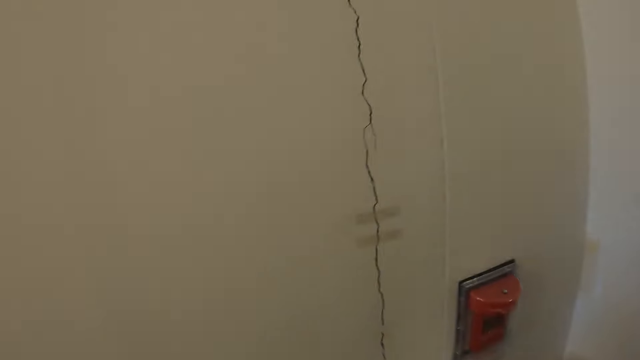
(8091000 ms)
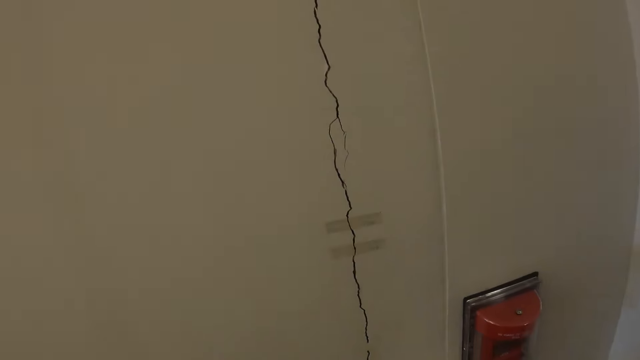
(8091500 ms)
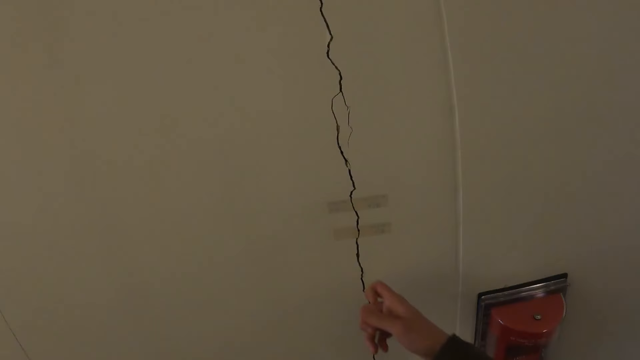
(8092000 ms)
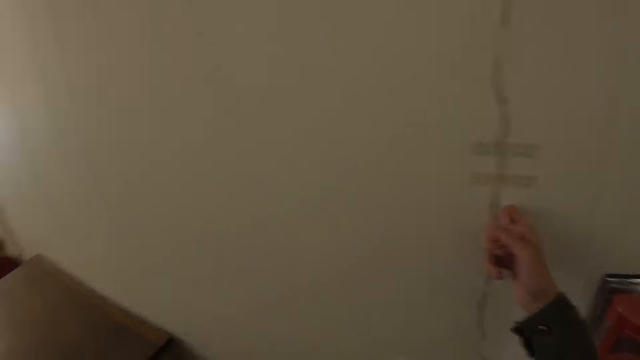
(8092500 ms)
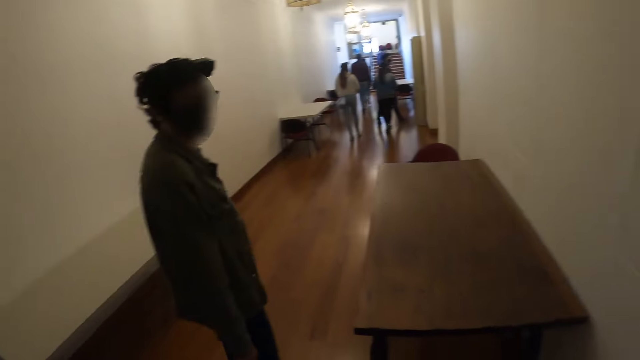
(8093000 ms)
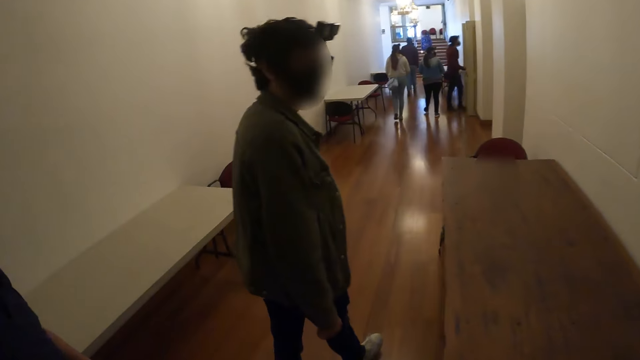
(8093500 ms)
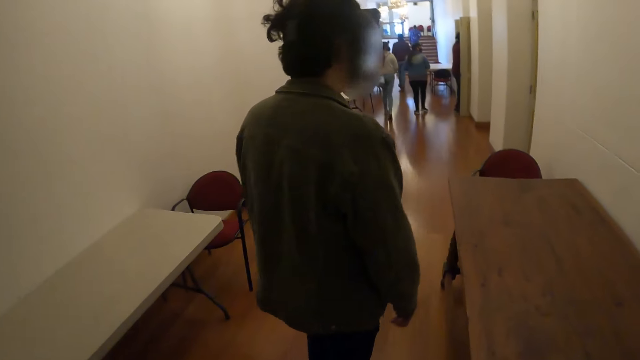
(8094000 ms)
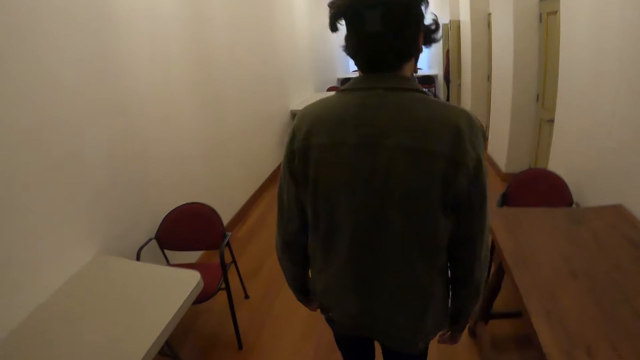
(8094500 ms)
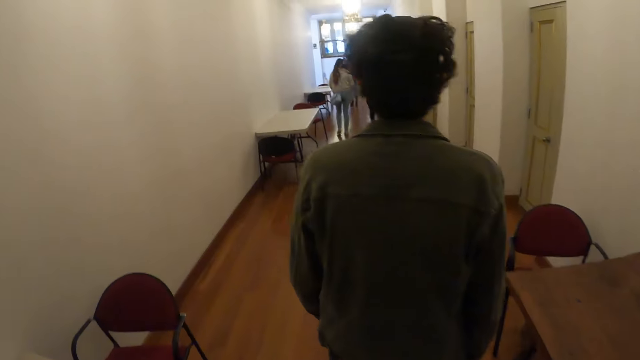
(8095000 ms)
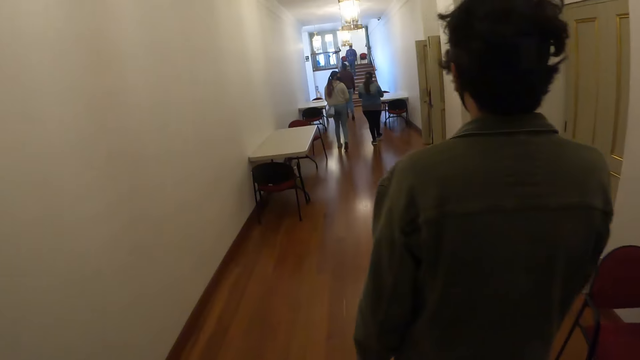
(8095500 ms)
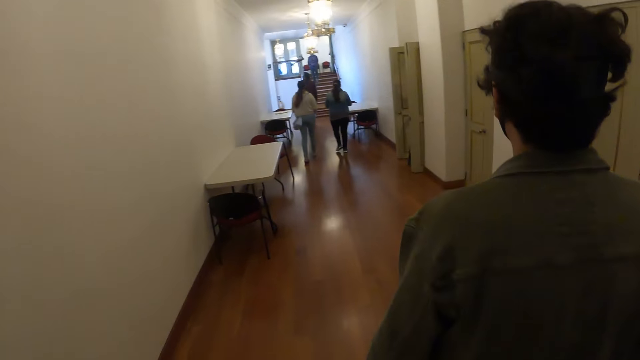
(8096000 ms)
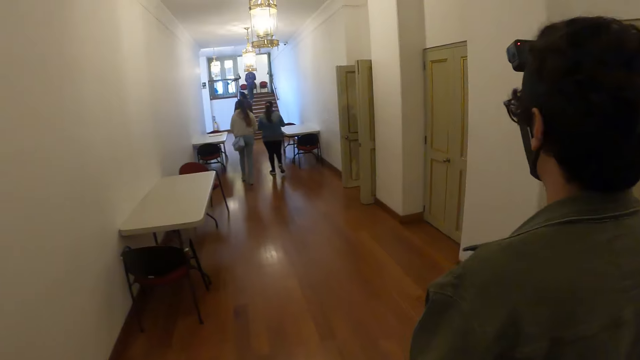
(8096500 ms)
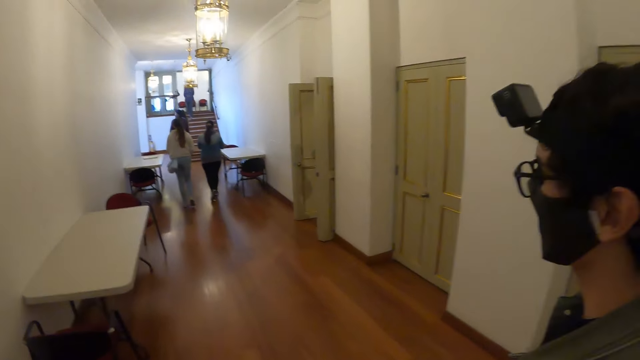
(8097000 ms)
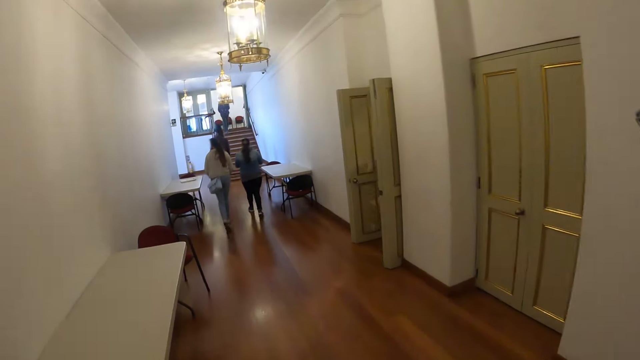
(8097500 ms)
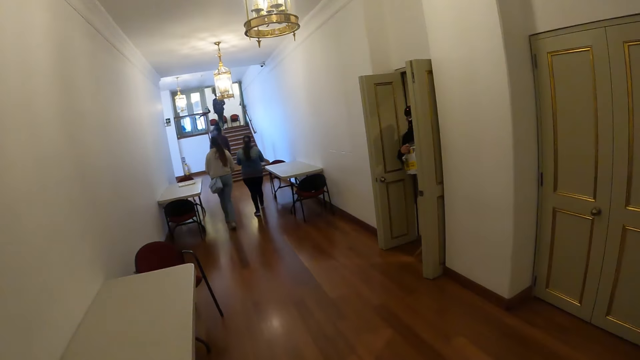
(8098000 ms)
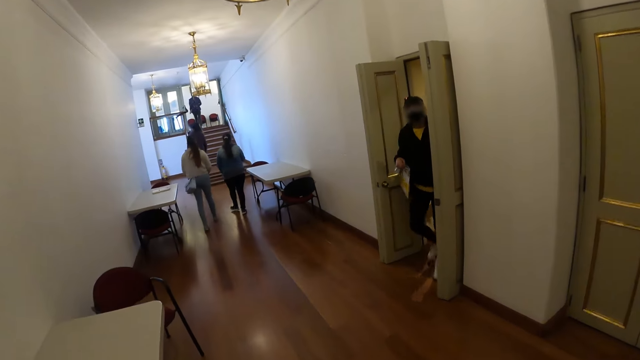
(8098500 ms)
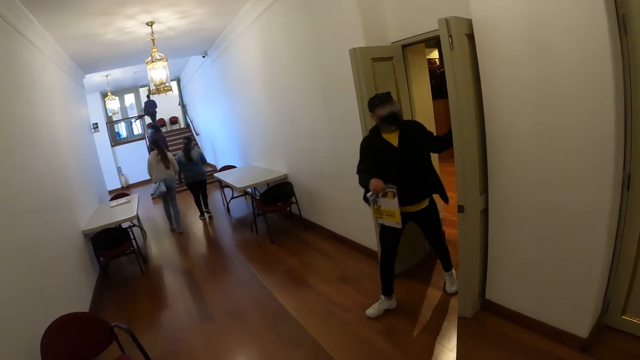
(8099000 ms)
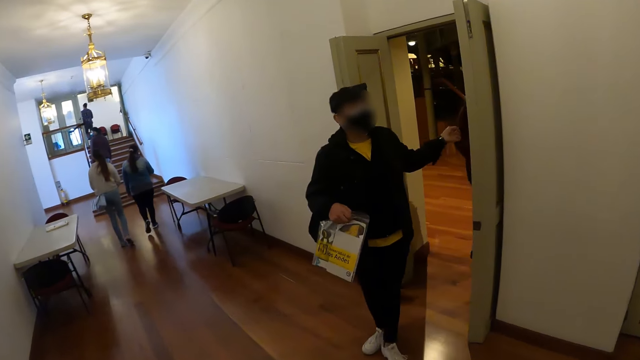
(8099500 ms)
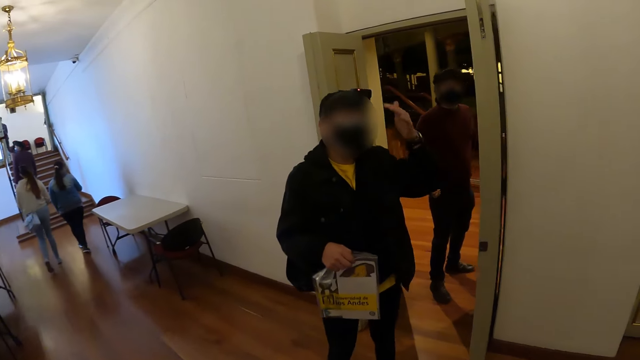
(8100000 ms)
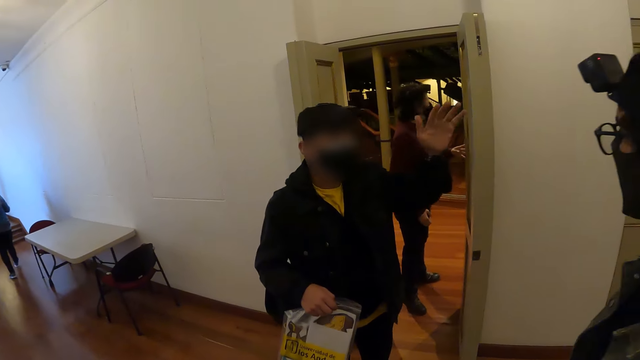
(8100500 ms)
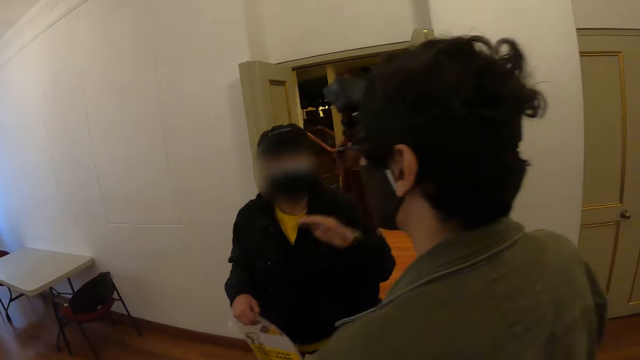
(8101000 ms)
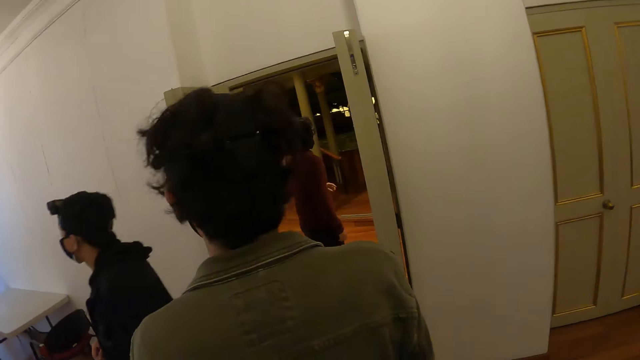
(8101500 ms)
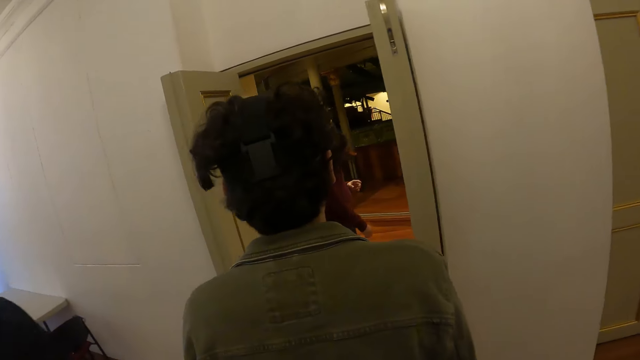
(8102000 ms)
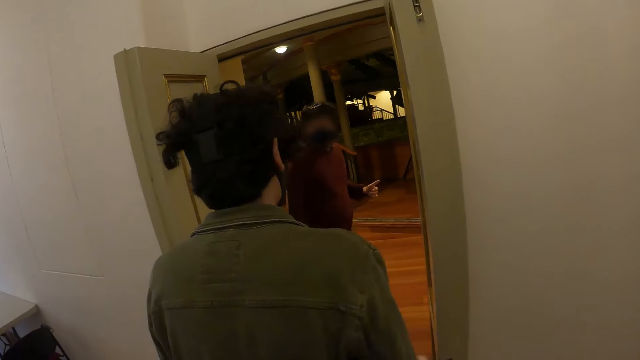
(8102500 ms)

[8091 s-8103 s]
The camera wearer touches the wall, looks around the room and walks around the room.

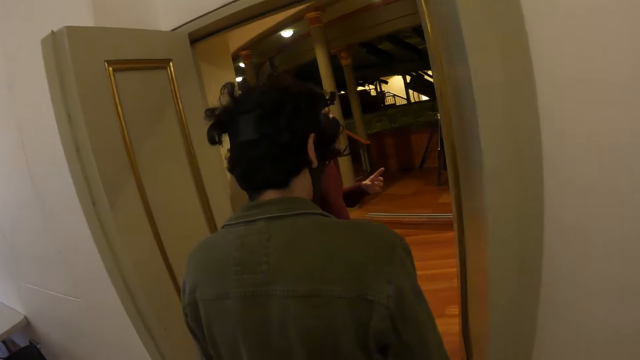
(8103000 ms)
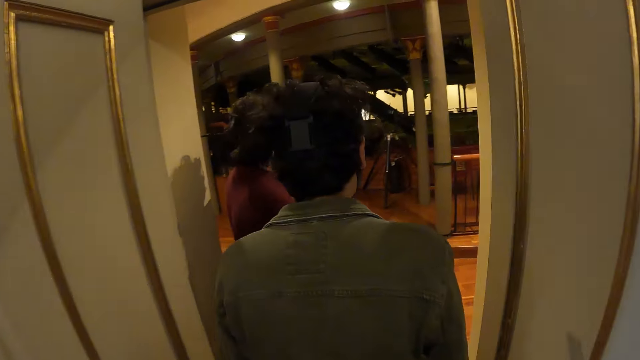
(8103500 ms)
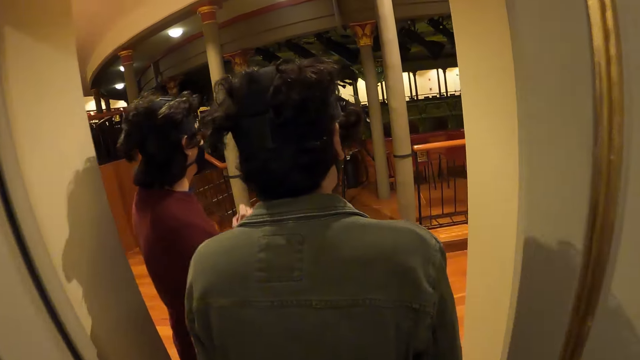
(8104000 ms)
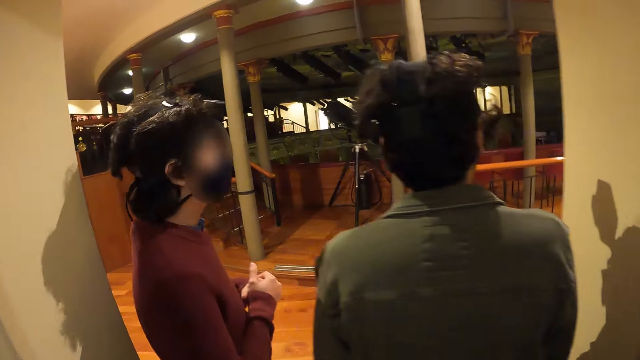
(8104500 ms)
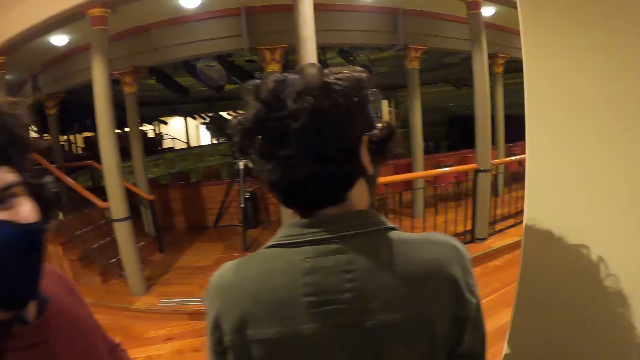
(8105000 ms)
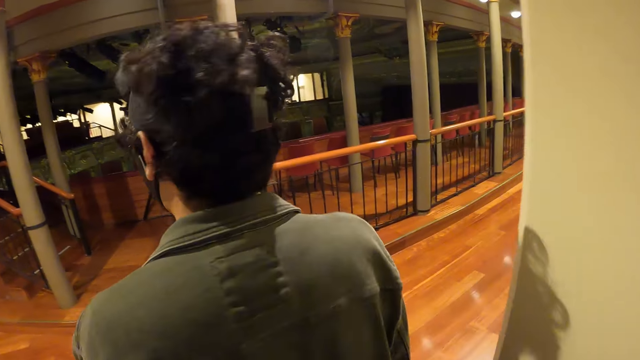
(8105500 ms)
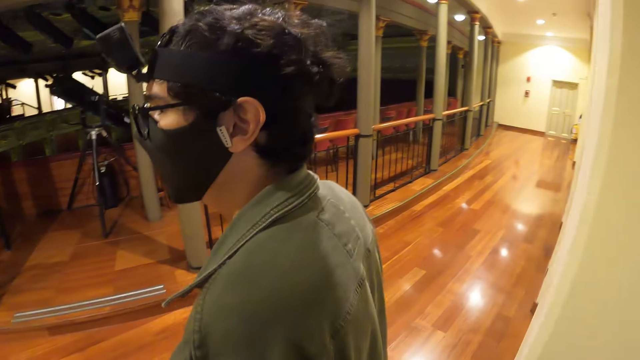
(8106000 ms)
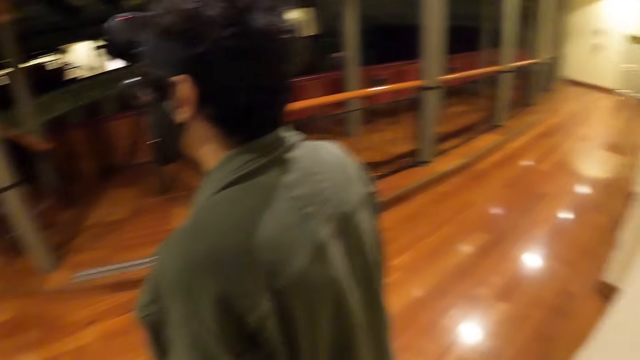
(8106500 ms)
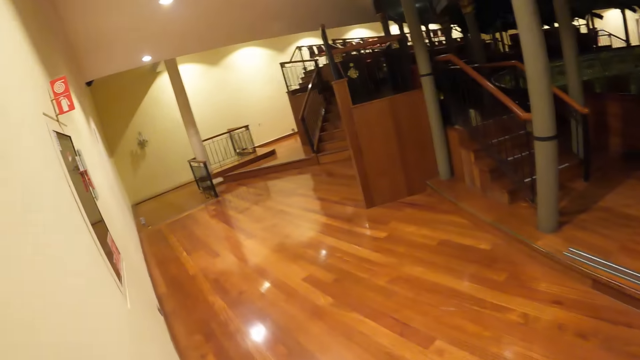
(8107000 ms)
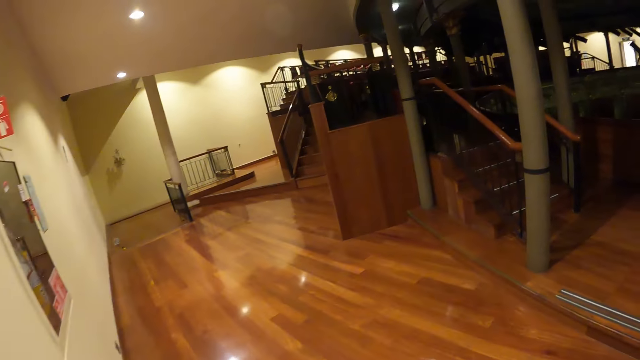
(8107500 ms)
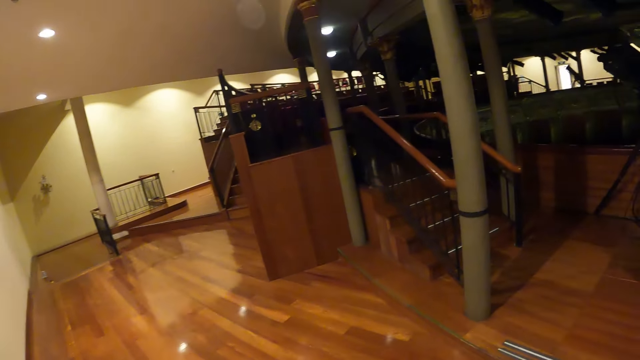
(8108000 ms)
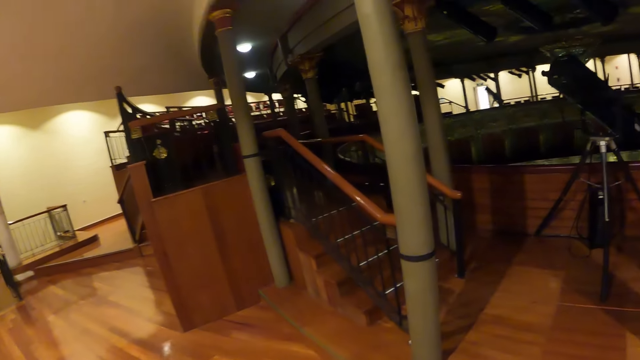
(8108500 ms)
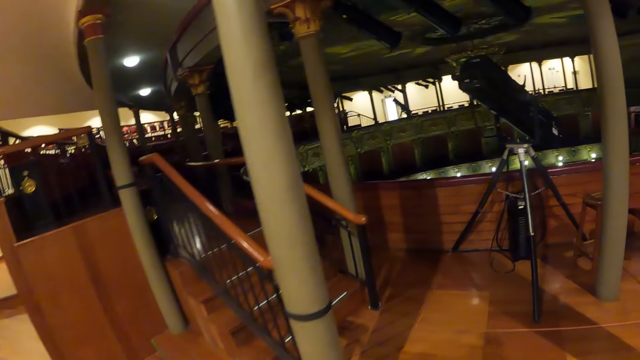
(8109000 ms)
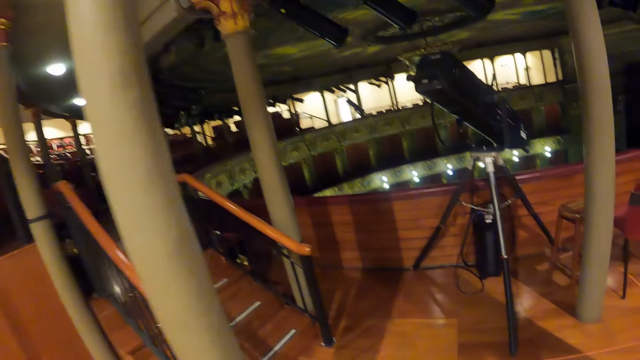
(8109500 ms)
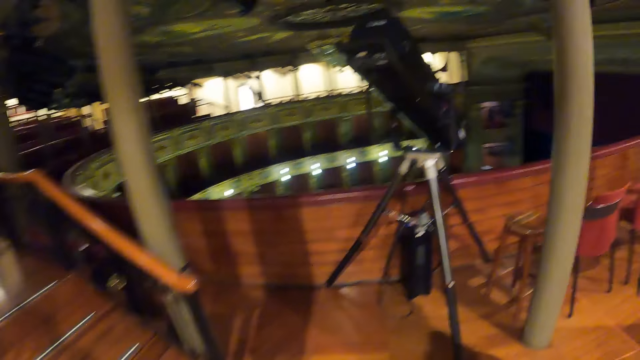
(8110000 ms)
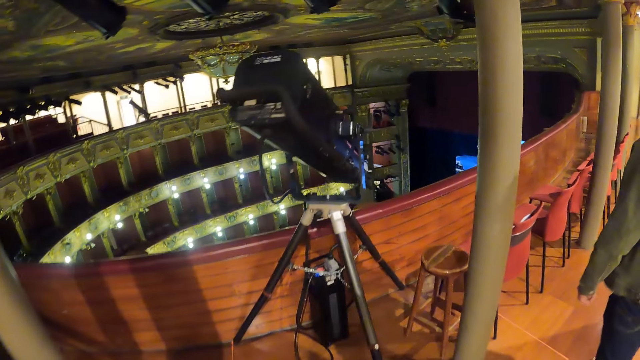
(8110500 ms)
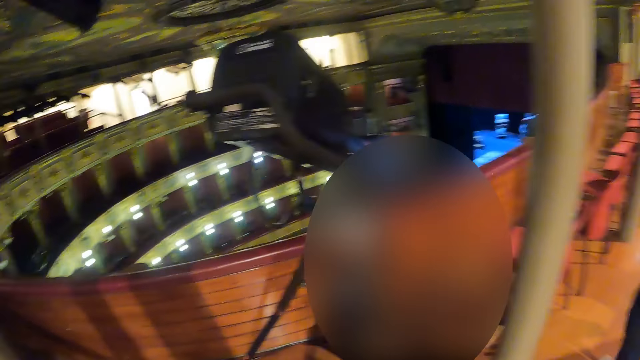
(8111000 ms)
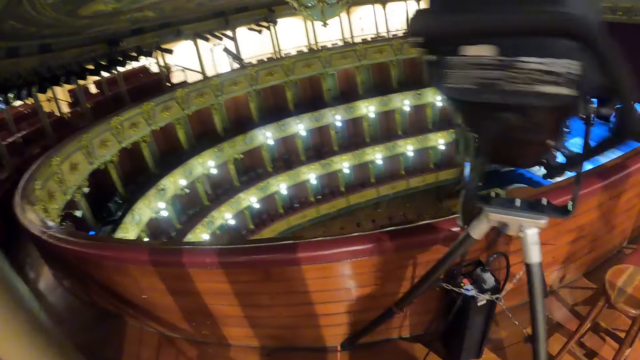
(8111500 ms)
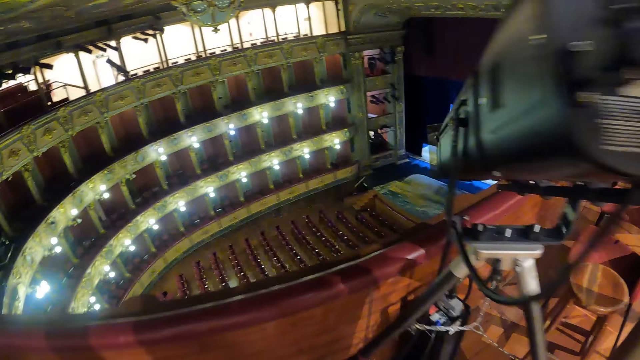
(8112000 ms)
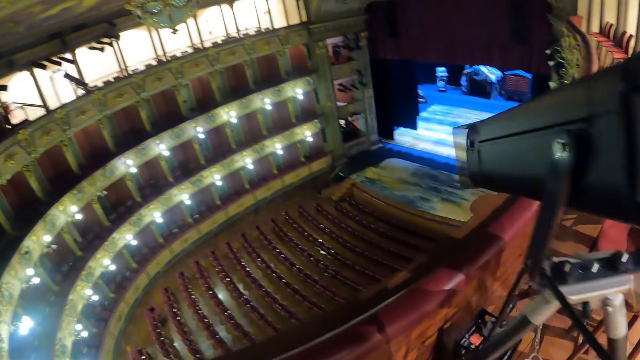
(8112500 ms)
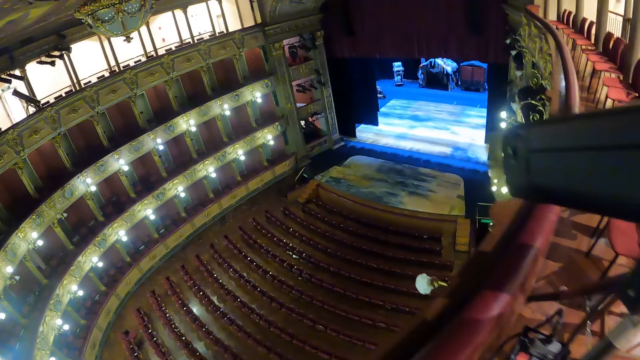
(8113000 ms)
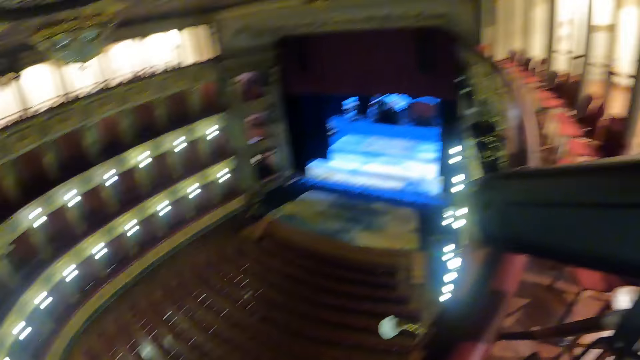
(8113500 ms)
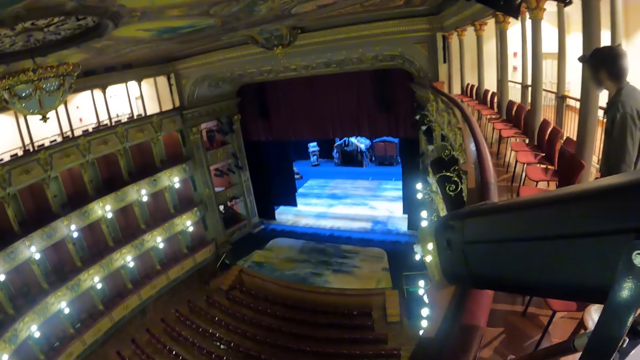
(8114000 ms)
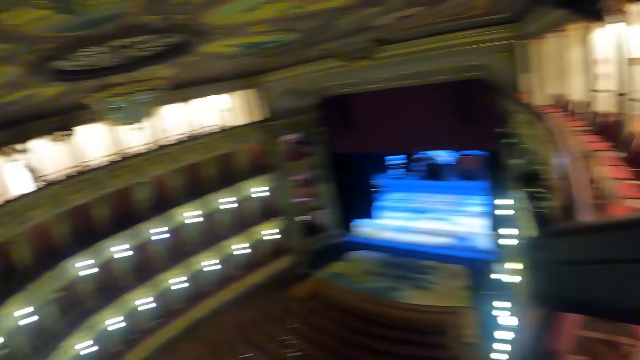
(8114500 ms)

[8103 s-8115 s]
The camera wearer looks around the conference hall.
